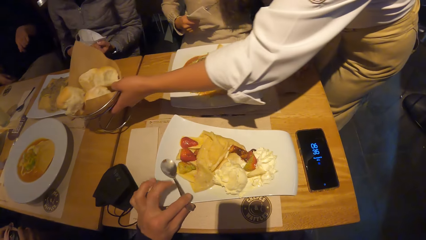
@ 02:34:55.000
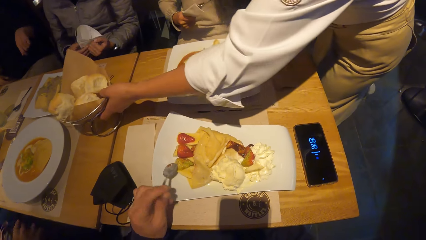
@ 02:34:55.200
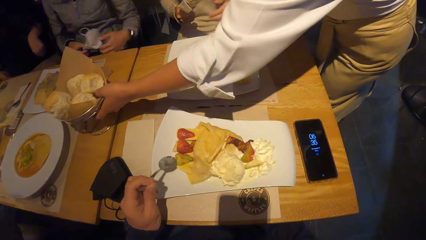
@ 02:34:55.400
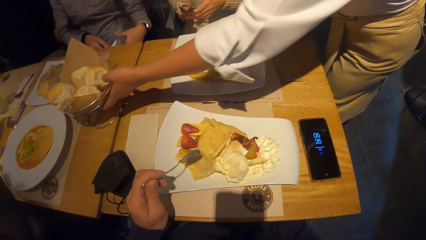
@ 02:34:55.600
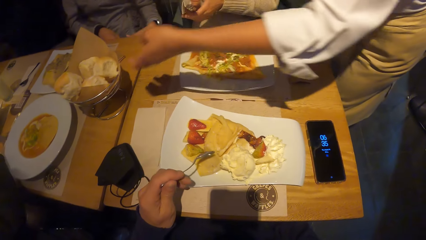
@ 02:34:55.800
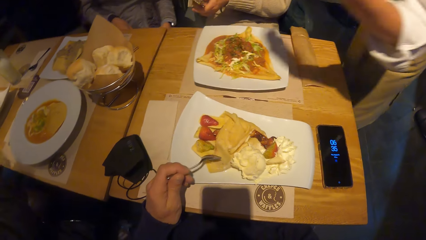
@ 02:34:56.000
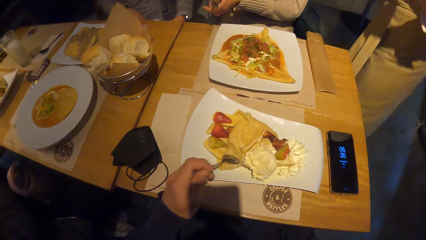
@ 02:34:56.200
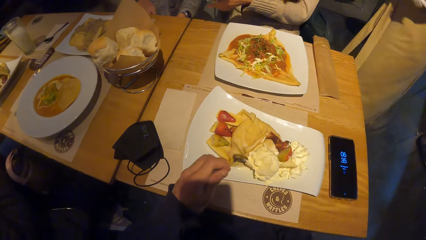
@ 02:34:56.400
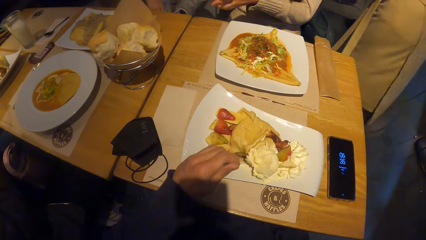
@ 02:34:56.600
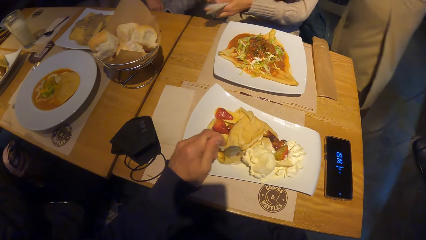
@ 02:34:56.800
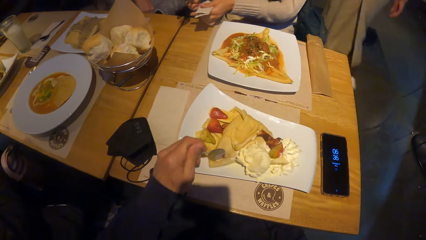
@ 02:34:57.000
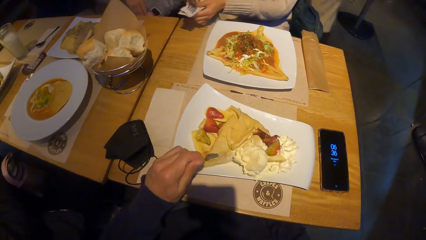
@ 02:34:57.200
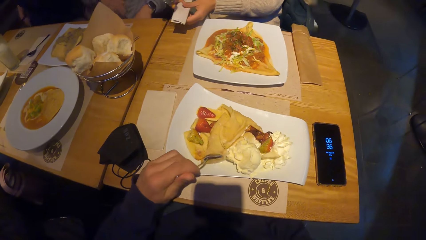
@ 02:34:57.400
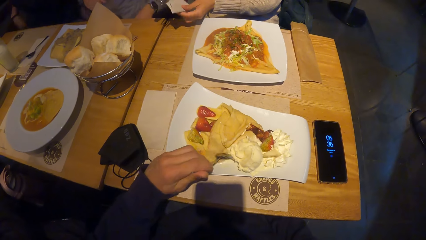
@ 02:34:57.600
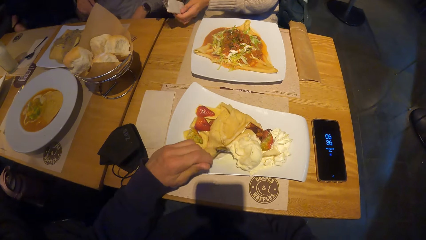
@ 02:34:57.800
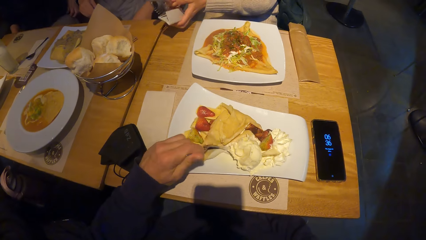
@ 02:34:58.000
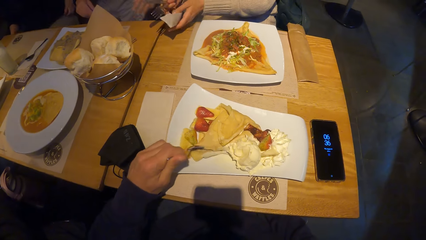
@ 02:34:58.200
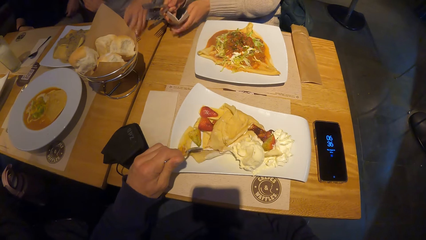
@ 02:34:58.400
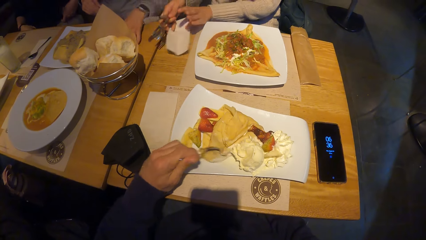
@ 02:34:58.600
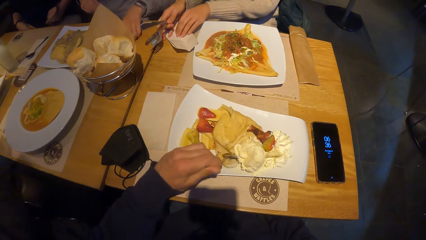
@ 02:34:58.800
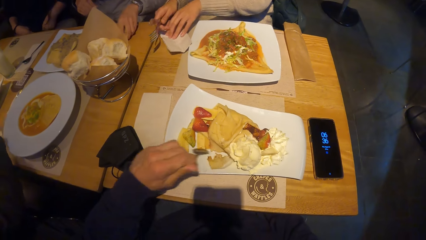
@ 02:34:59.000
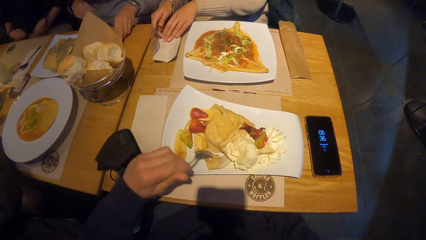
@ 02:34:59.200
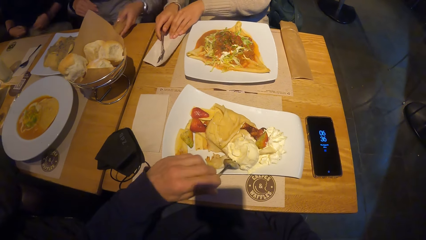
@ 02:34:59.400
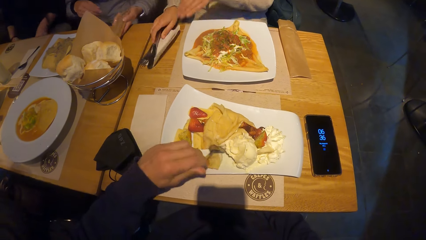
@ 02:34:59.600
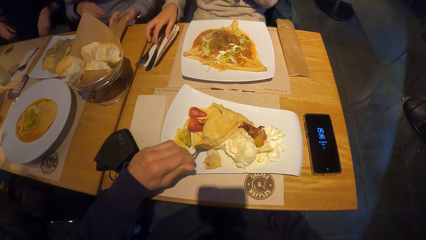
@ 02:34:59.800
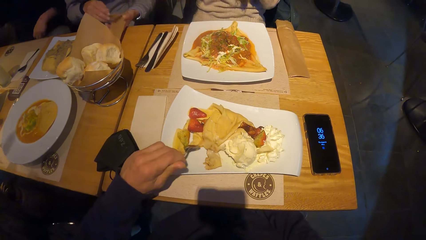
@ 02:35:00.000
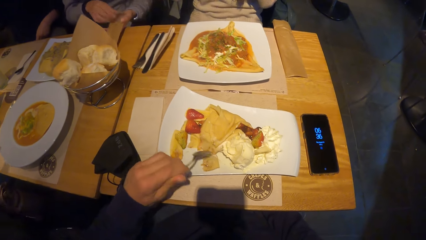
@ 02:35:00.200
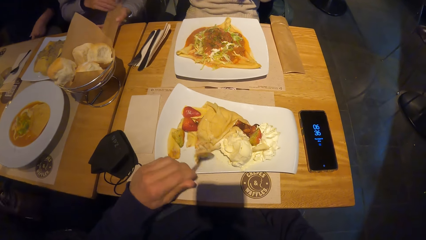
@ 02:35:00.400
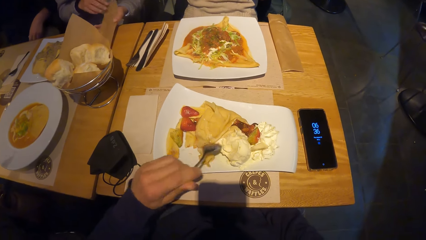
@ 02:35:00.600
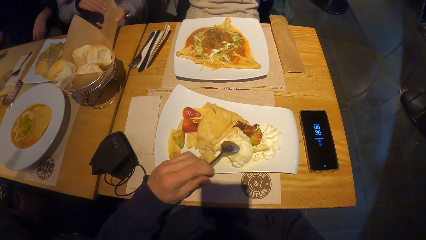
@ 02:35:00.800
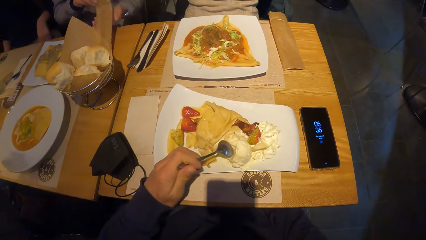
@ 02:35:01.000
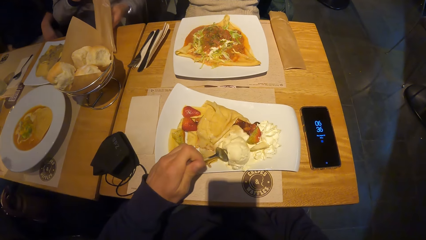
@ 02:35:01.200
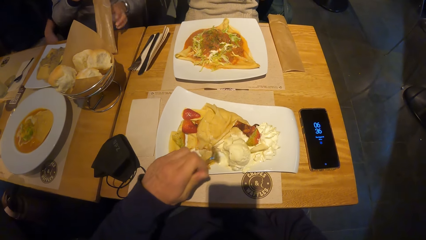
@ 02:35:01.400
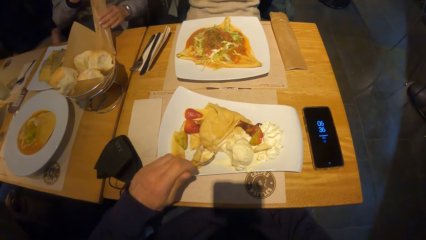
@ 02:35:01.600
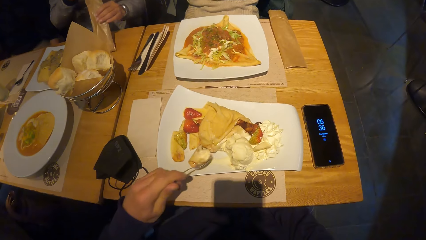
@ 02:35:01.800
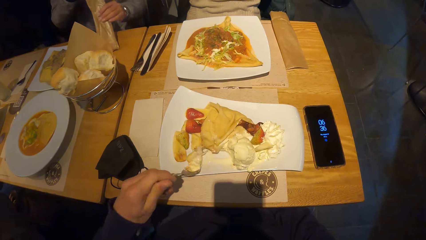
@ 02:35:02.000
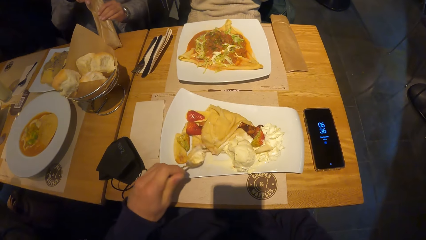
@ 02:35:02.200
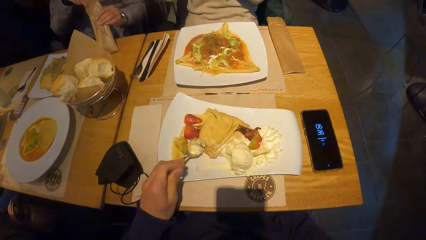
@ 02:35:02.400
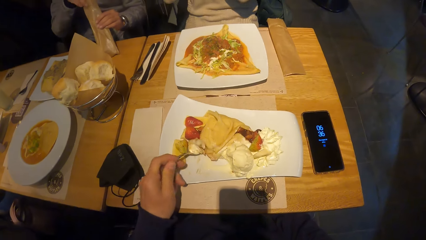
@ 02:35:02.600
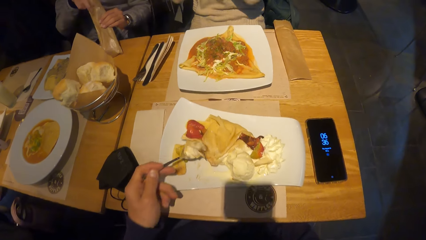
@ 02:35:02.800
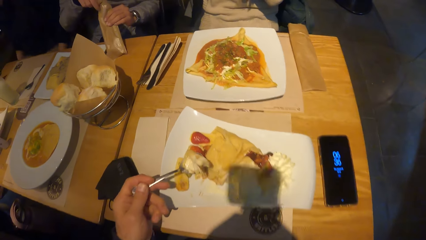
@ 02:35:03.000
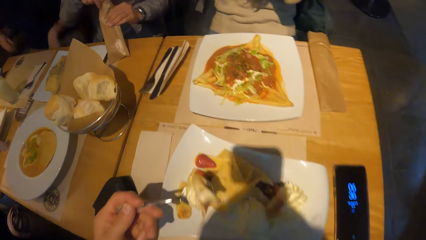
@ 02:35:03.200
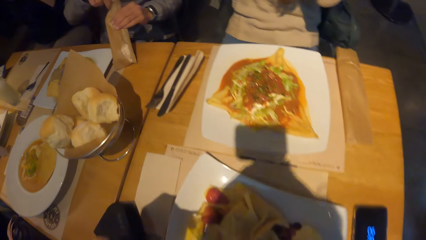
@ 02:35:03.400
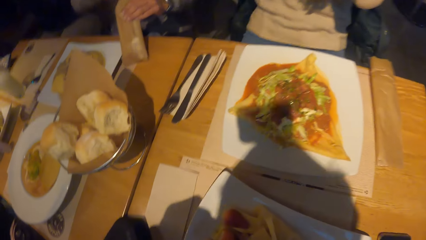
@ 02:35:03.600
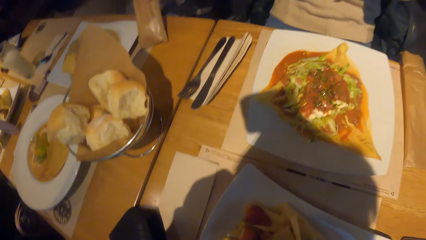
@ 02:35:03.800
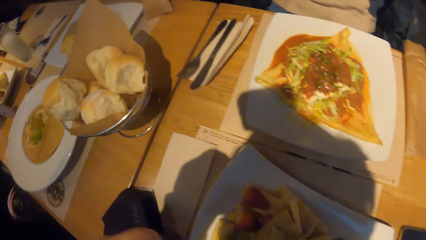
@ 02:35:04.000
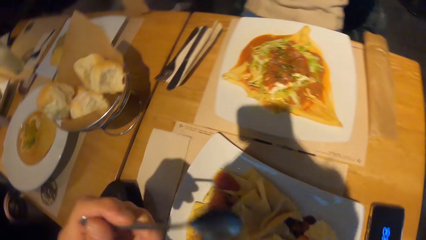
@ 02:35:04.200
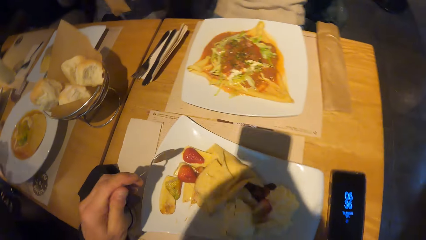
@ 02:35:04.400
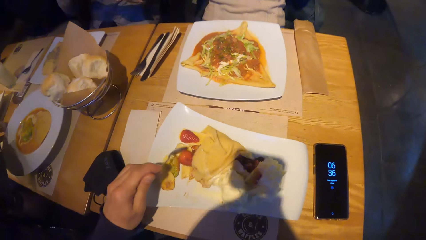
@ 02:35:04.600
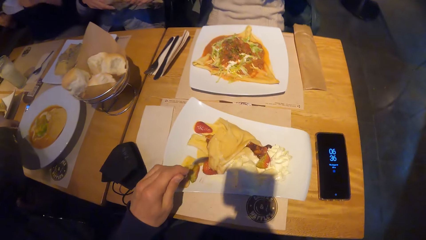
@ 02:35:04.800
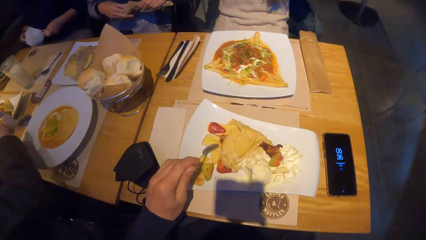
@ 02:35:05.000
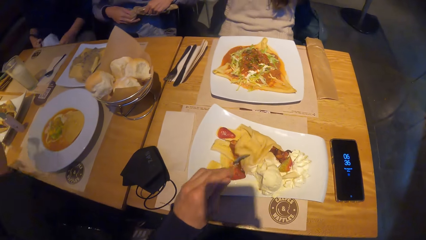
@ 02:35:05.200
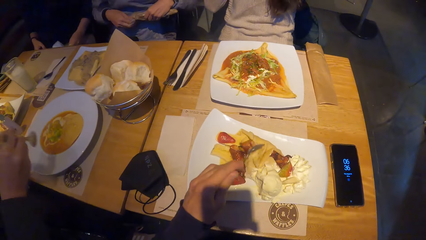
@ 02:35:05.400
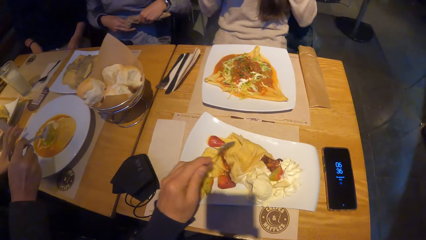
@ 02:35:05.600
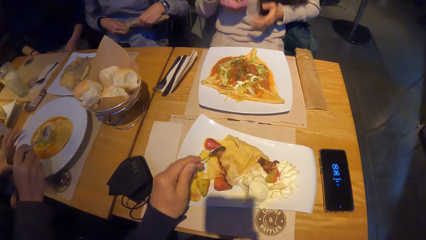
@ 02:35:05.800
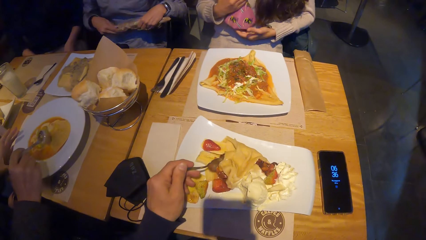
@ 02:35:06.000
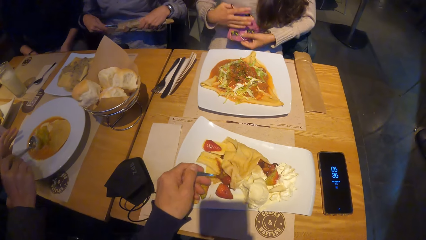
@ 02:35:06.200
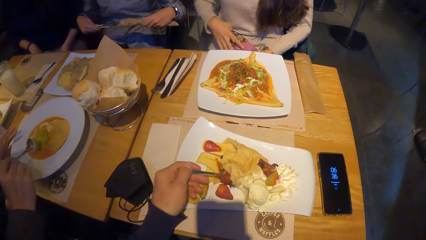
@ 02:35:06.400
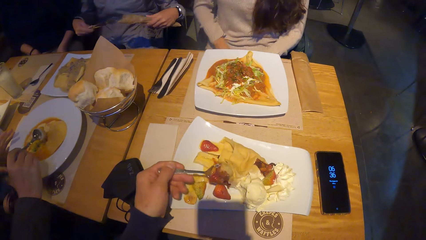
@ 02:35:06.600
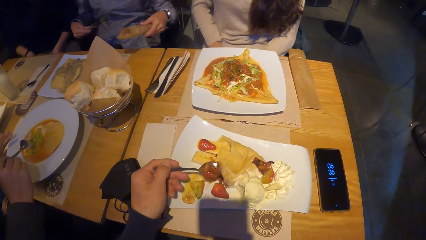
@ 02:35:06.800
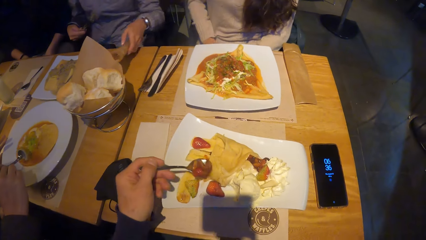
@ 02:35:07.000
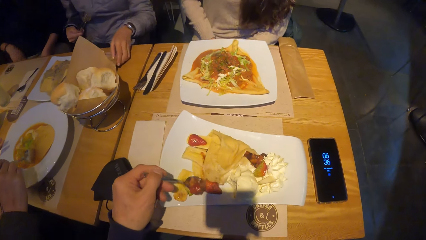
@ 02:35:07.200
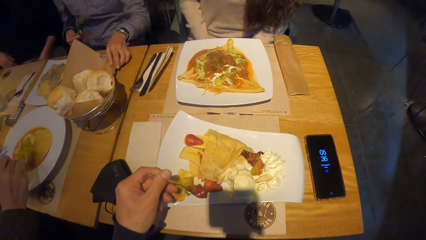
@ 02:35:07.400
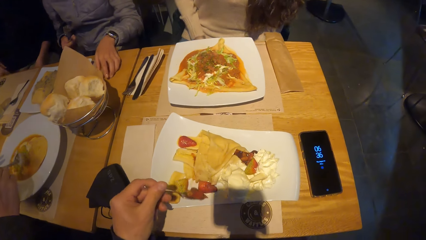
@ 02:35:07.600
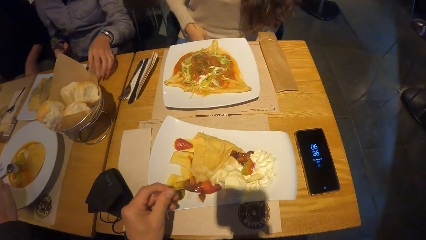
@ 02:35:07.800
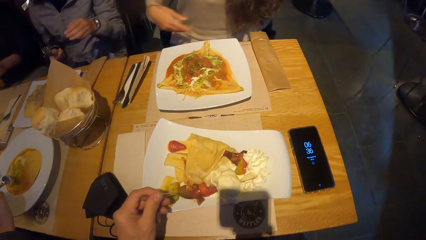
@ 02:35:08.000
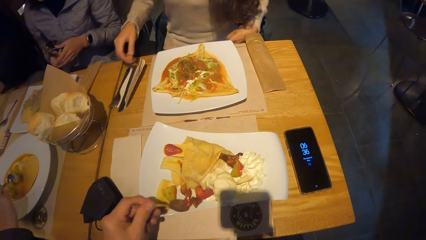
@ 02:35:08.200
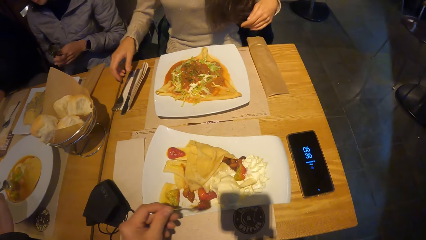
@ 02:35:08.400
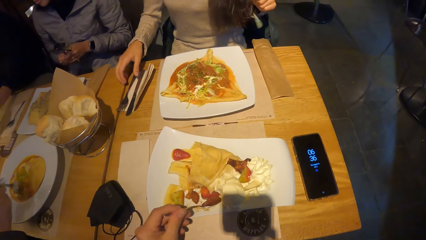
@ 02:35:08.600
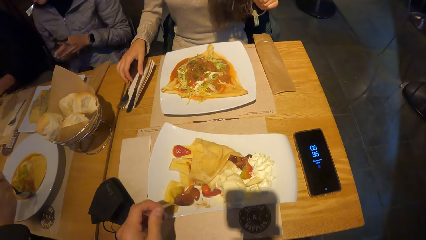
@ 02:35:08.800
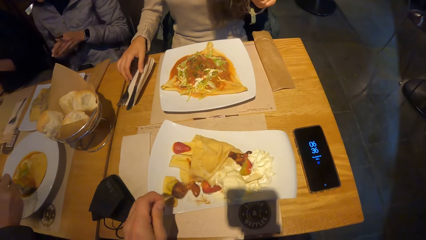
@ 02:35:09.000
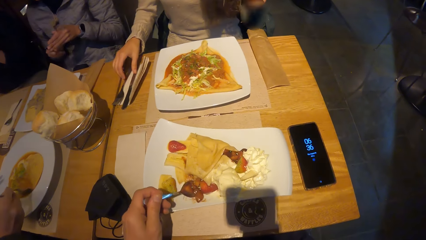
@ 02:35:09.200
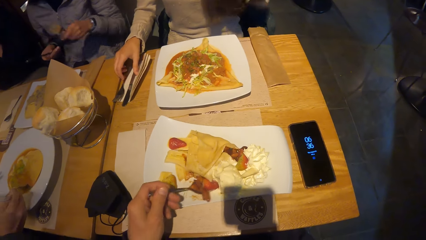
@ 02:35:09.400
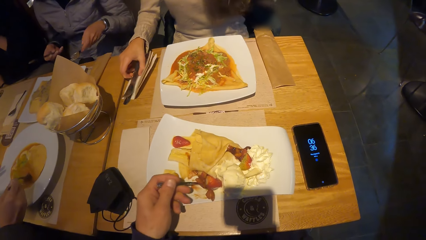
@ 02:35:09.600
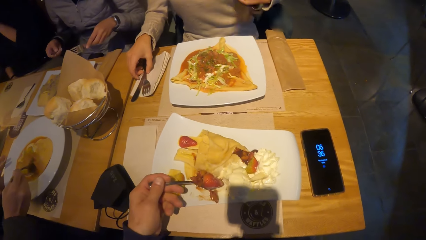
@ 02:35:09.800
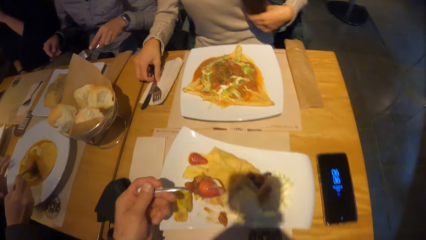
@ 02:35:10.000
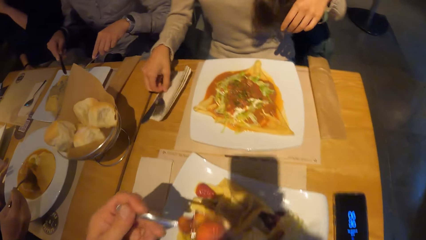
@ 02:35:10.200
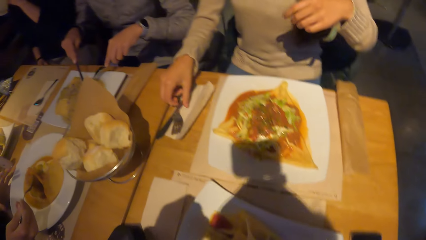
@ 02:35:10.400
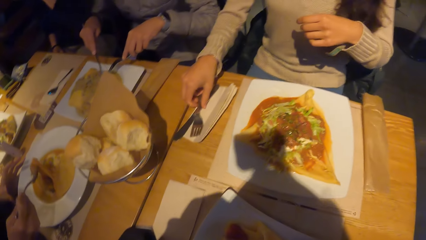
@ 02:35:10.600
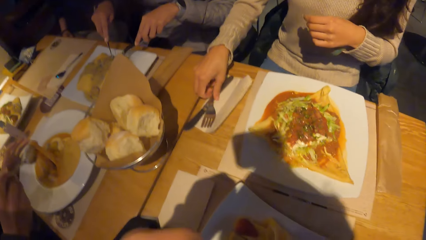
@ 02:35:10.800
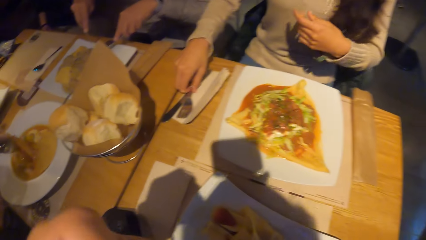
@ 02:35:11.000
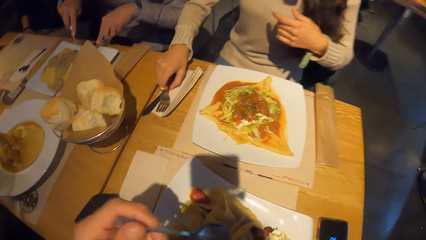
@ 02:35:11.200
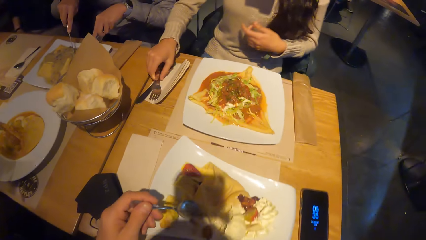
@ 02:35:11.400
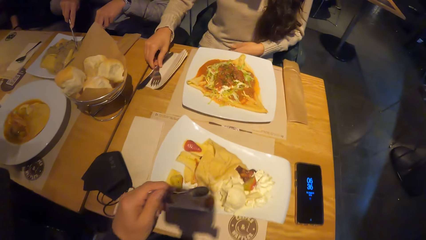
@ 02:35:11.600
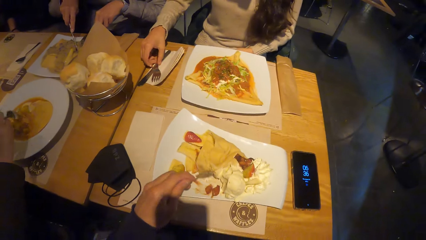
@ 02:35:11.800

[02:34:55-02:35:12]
A woman drops a bowl of bread on the table with her left hand. The camera wearer eats taco with the spoon in his left hand. Another woman holds the tissue paper and drops the paper on the table with both hands. A third woman picks up a cutlery bag from the table with her left hand. The second woman drops a fork and a knife on the paper with her right hand. The third woman holds the paper. The camera wearer eats taco with the spoon in his left hand. The third woman removes a fork and a knife from a paper bag with her right hand. The second woman drops a face mask on her lap with both hands. The third woman drops the paper bag on the table with her left hand. The camera wearer eats taco with the spoon in his left hand. The second woman picks up the spoon.
